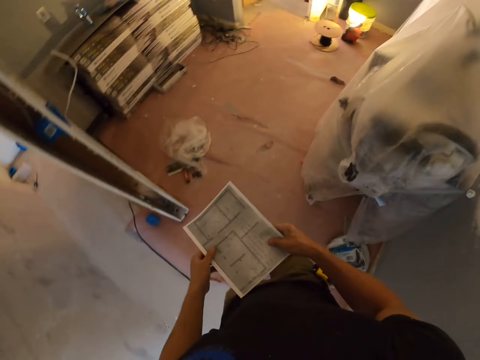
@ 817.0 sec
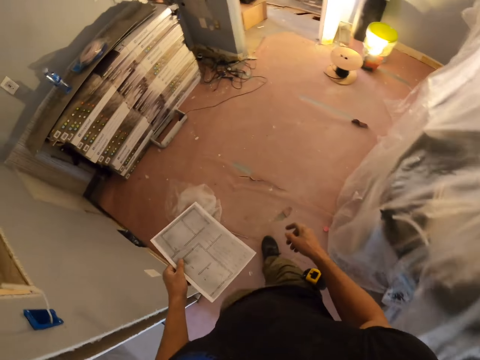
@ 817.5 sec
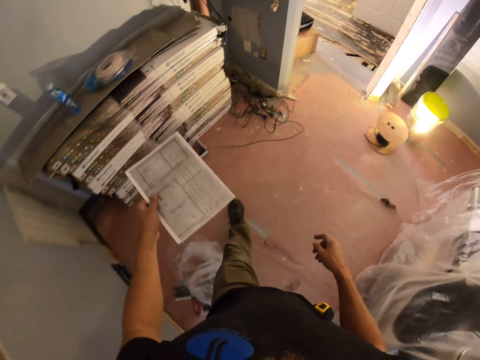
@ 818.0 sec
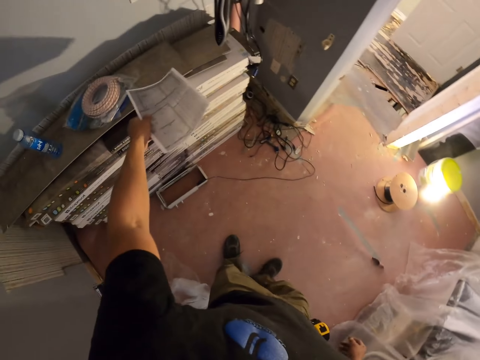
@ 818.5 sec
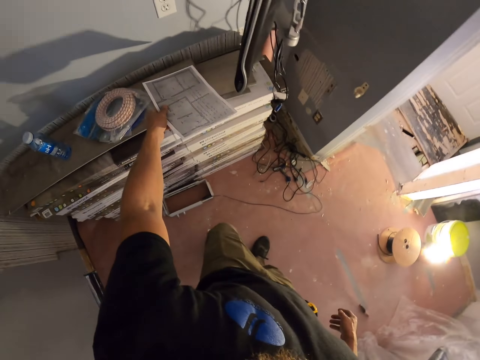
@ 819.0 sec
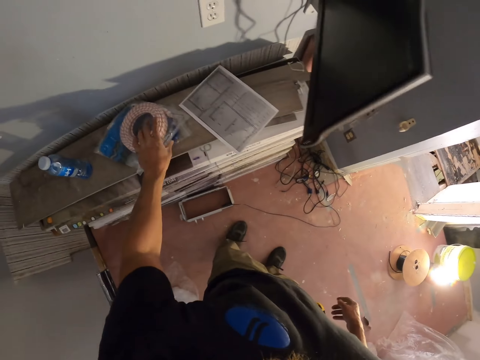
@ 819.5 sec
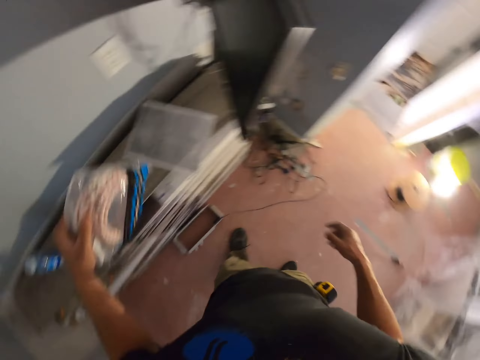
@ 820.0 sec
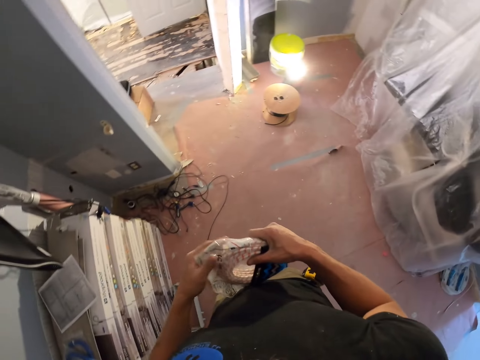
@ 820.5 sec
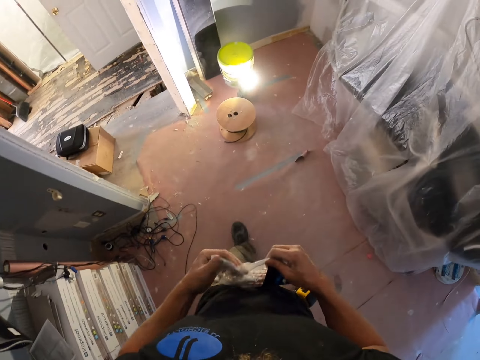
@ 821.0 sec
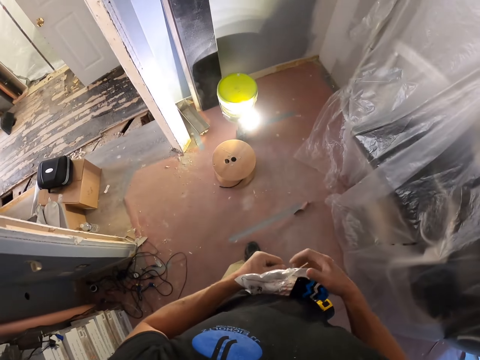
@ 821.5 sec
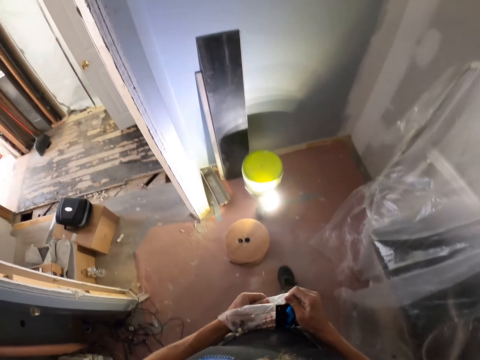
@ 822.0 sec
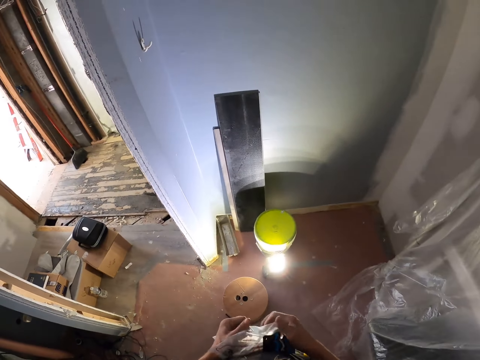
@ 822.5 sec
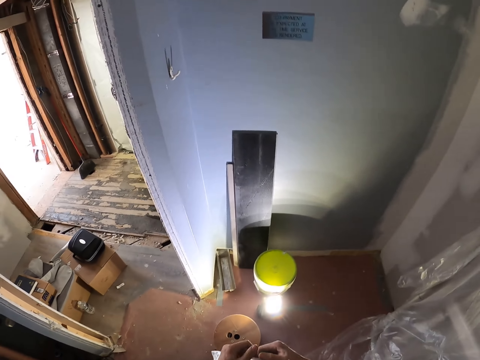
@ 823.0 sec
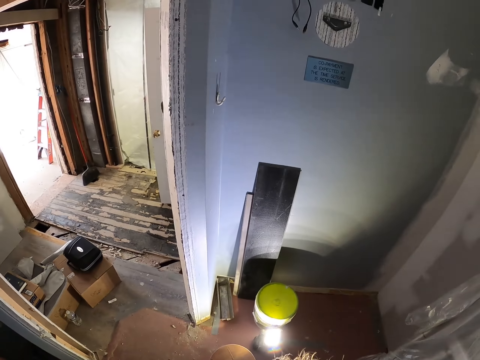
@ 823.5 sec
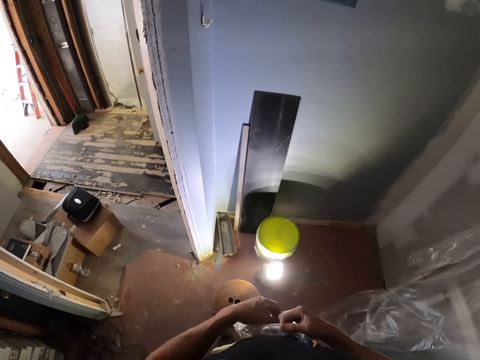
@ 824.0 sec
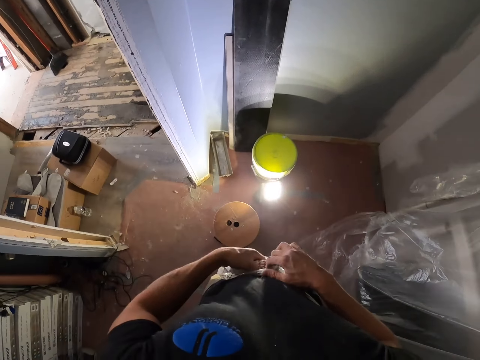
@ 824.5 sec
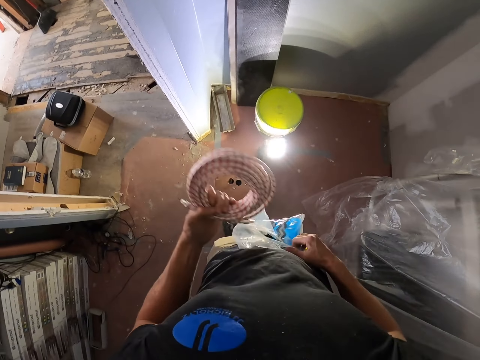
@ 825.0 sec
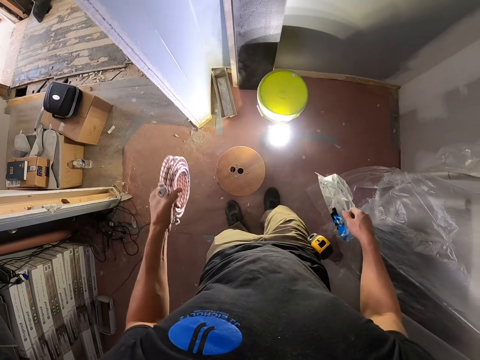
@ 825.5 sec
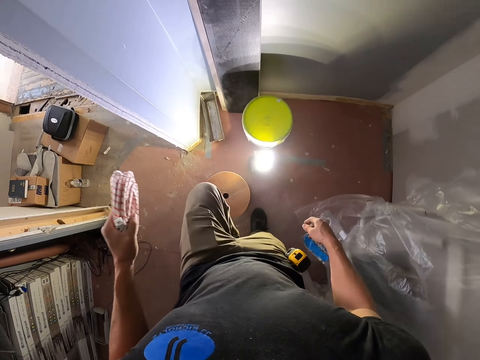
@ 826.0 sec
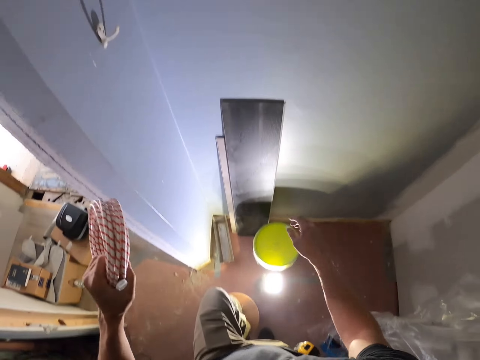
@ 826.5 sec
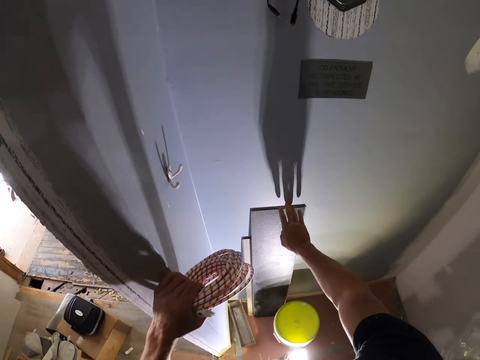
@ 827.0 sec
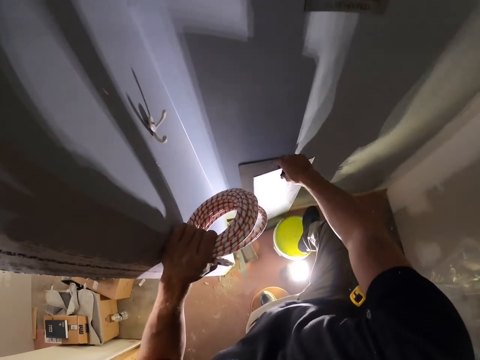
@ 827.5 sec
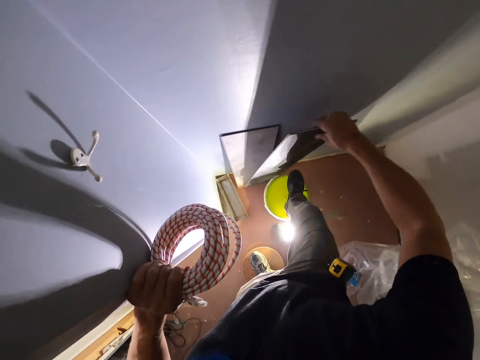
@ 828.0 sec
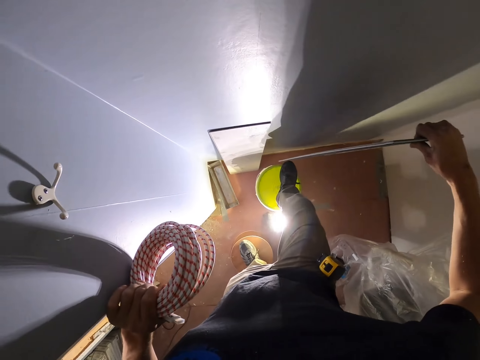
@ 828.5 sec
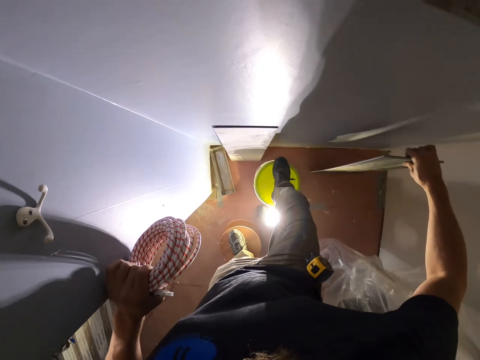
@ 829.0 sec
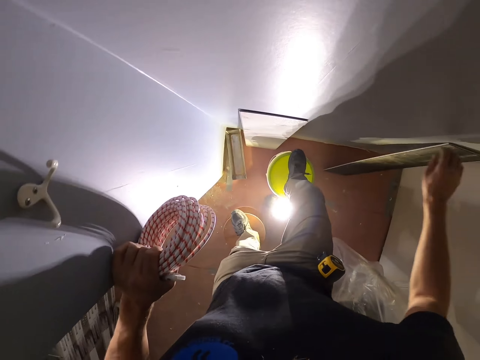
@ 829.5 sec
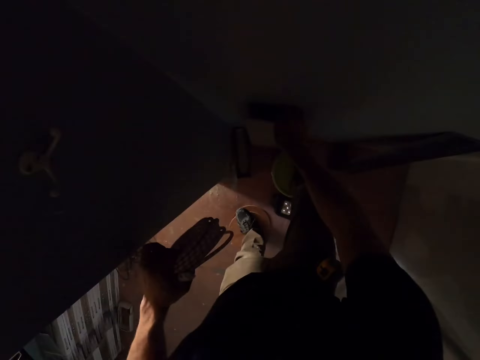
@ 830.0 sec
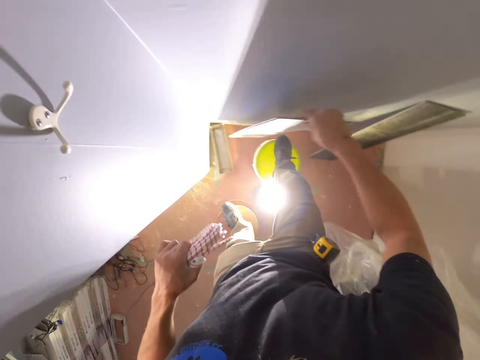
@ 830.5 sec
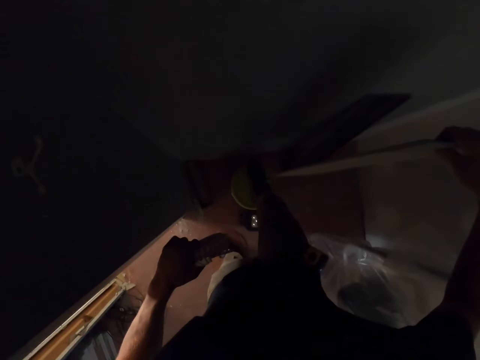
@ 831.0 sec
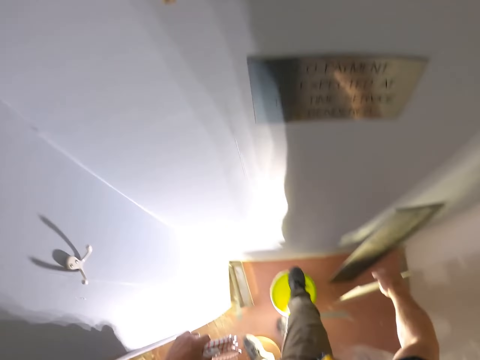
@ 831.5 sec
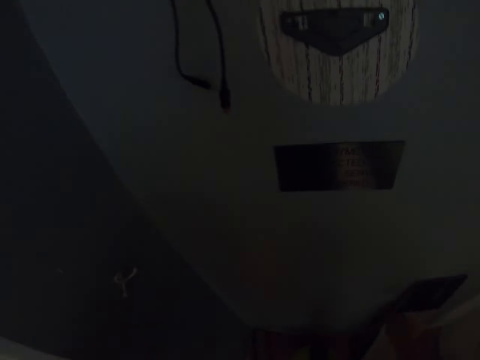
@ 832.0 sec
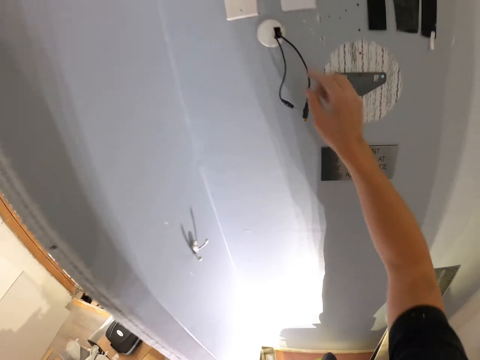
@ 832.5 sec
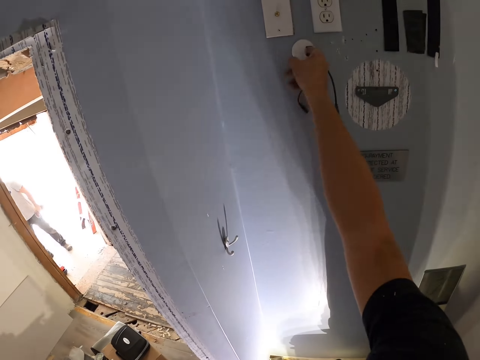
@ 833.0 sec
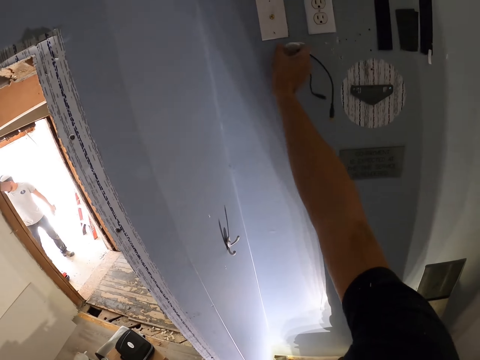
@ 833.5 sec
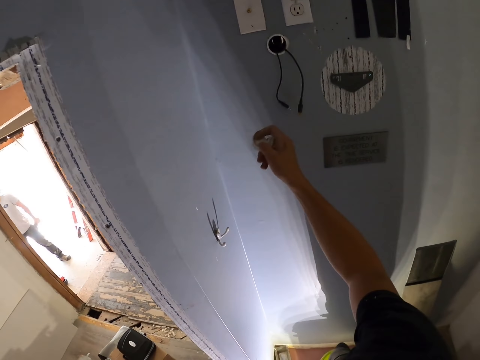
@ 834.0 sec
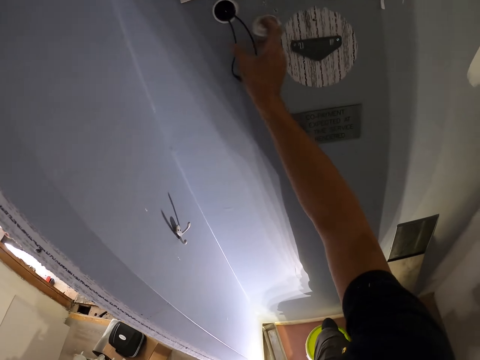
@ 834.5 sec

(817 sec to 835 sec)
The camera wearer places the paper on the counter. They pick up the unsealed rolled wire or cable on the counter, unseal the rolled wire while walking and remove the cable. They hold the wire with the left hand and the wrapper with the right hand. They throw the wrapper on the floor. They step on a stool with the left foot. They remove the wood piece. They step on a bucket with the right foot. They put down a piece of plywood, pick up the piece of plywood and put down the piece of plywood. They look around. They remove the socket from the wall. They open the bulb holder.

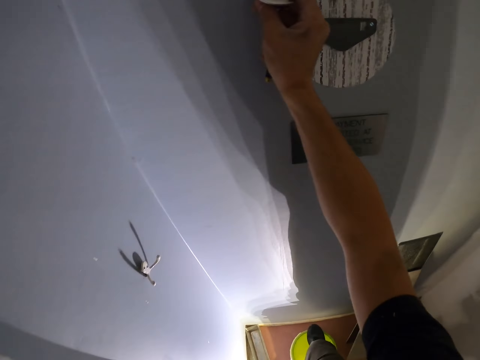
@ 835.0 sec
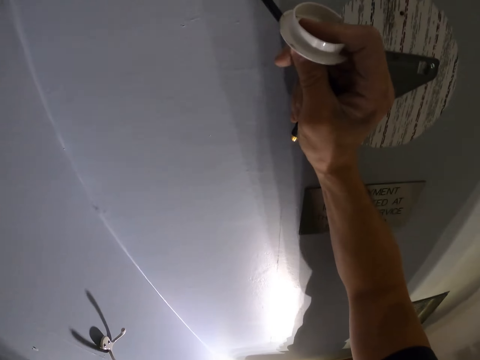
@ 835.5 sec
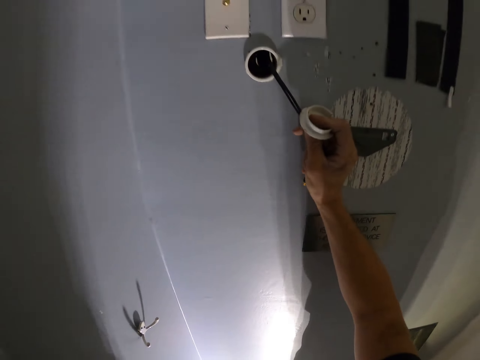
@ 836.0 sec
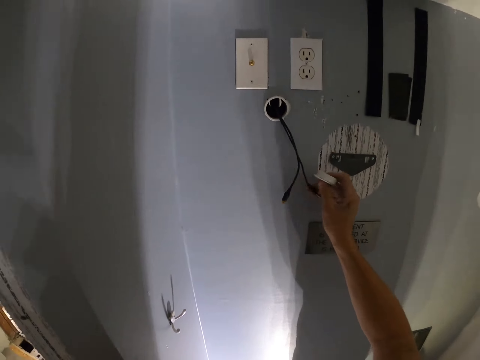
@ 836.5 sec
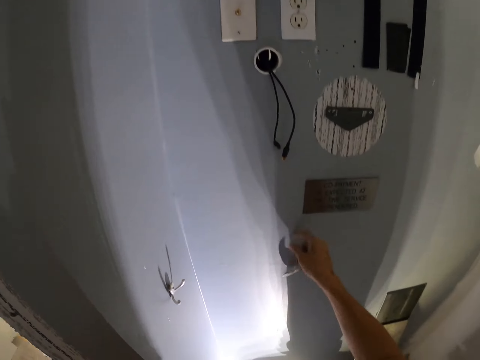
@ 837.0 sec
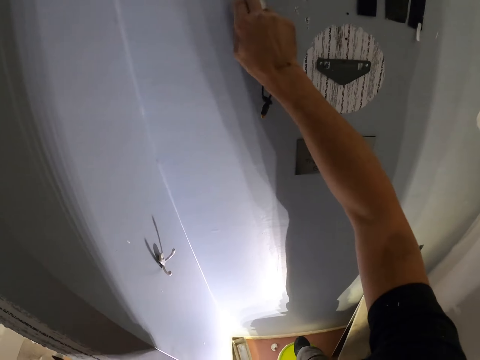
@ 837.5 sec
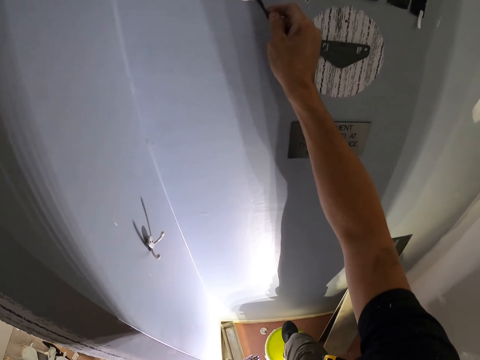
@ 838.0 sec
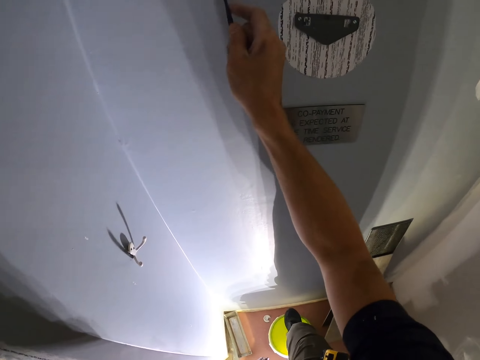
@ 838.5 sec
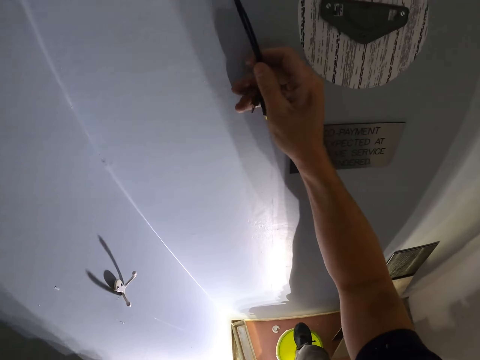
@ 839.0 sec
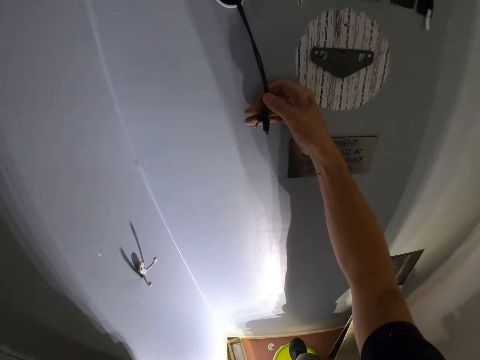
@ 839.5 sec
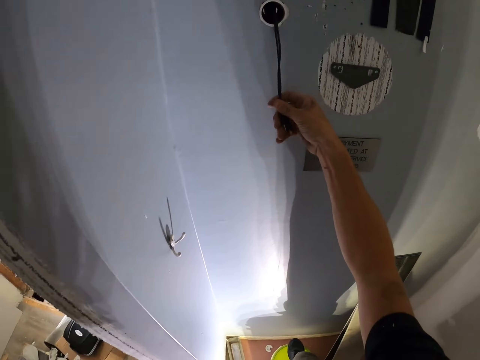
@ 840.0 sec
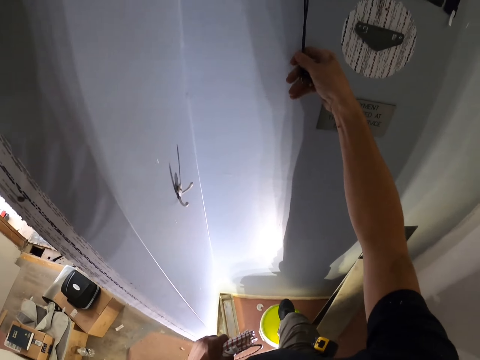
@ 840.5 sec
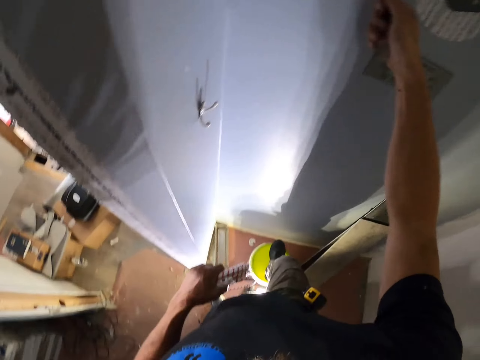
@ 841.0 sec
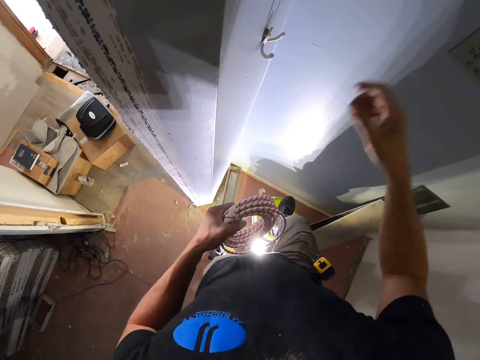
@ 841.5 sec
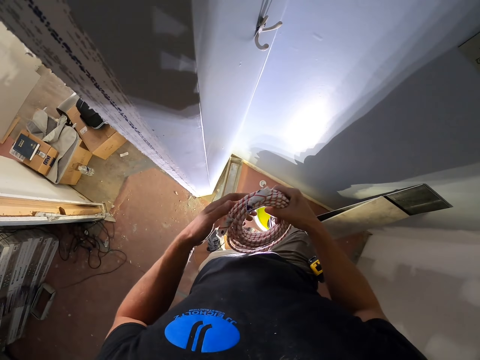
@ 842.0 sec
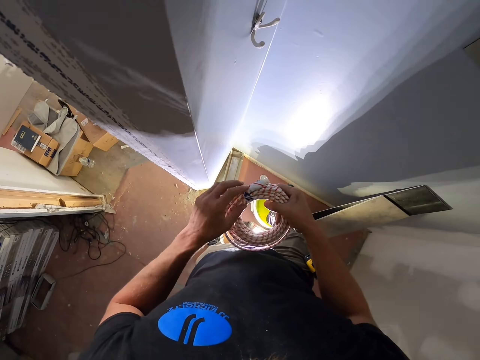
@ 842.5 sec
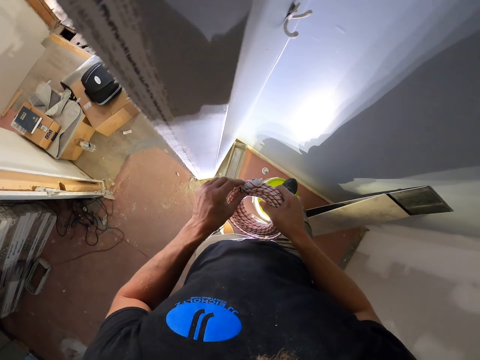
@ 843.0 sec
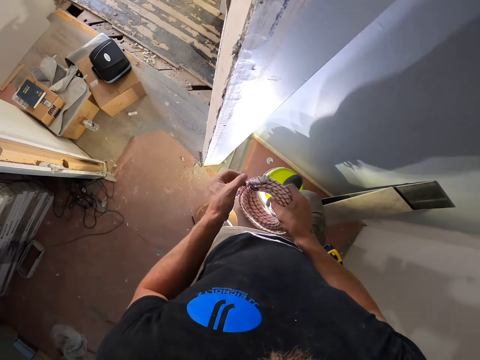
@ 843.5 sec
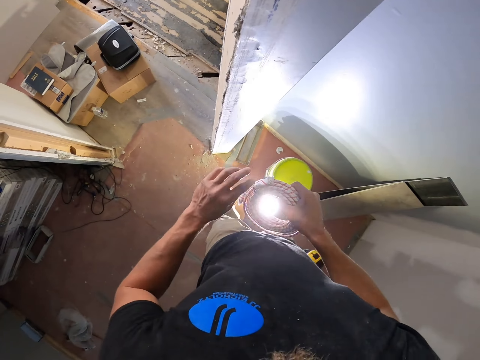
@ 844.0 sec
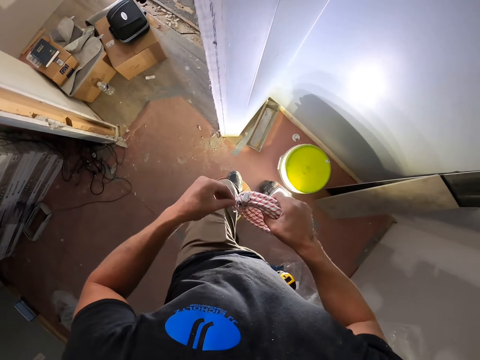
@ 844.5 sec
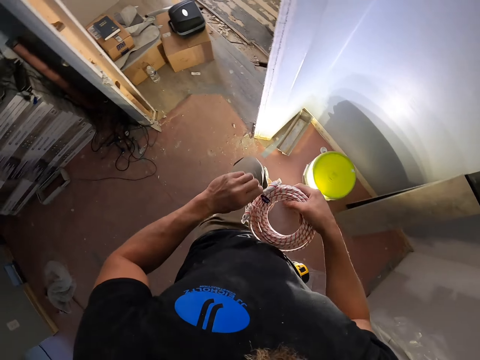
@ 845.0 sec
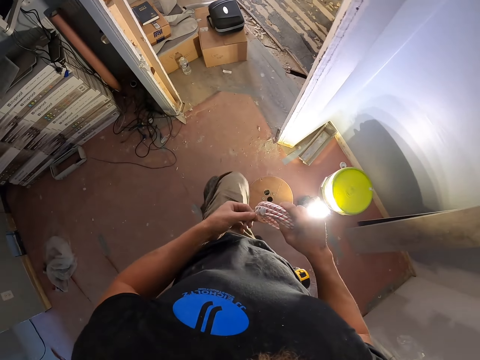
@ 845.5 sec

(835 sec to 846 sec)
The camera wearer holds the two wires with the right hand. They drop the socket or lid. They hold the two wires. They pull the wire. They look at the wire. They hold the roll of wire with both hands. They untie the roll of wire. They step down.
